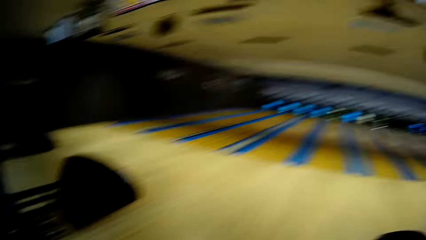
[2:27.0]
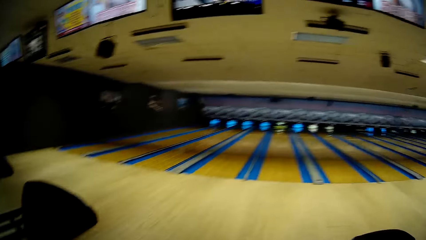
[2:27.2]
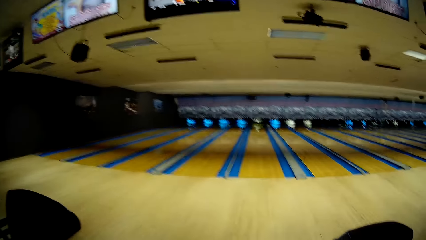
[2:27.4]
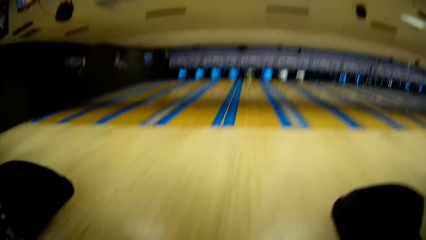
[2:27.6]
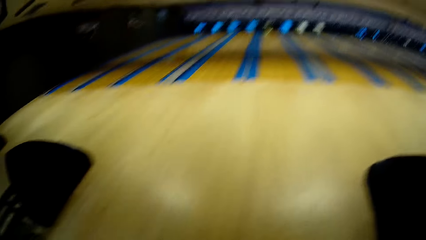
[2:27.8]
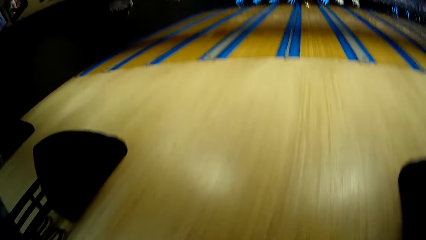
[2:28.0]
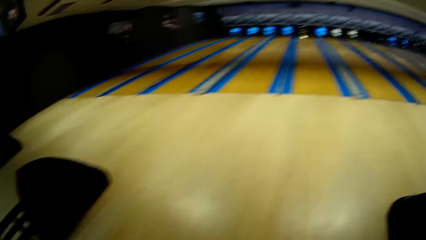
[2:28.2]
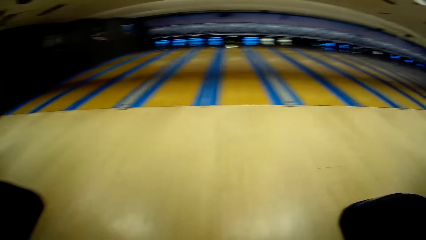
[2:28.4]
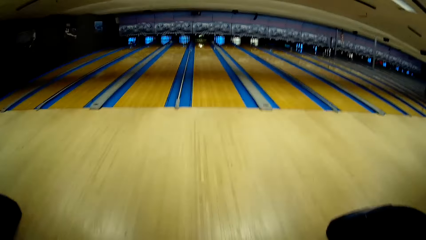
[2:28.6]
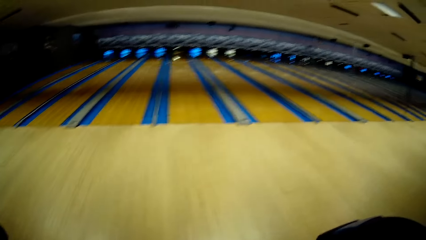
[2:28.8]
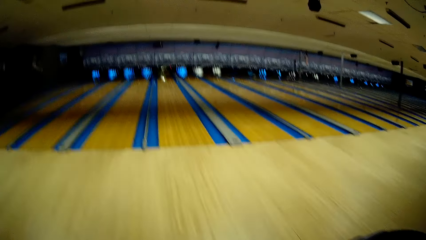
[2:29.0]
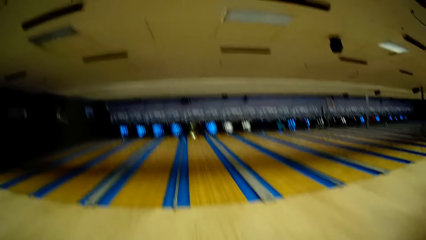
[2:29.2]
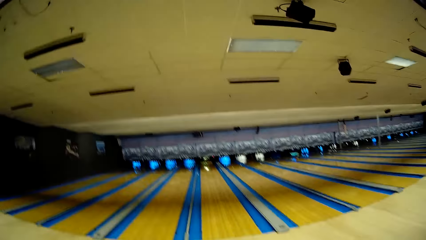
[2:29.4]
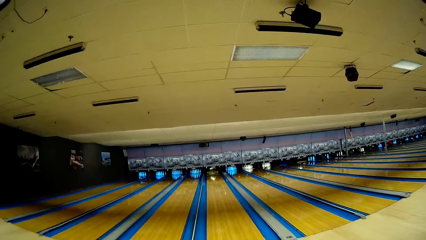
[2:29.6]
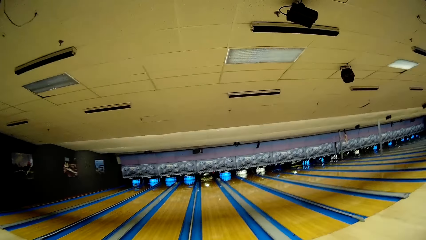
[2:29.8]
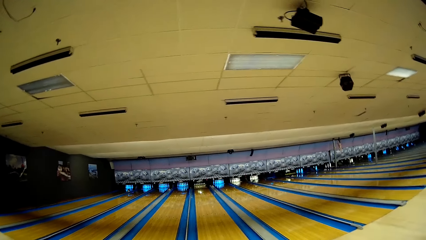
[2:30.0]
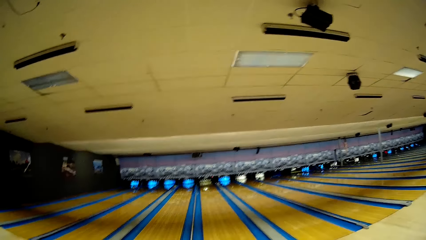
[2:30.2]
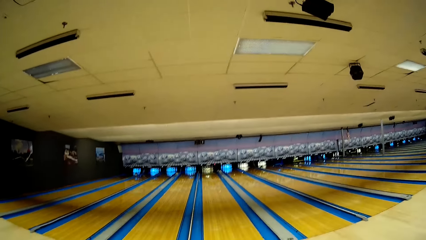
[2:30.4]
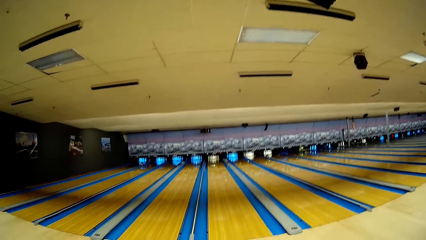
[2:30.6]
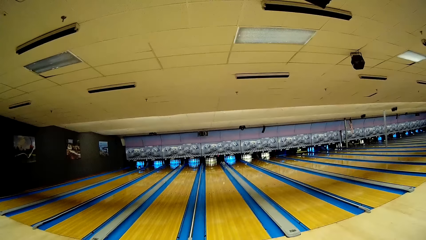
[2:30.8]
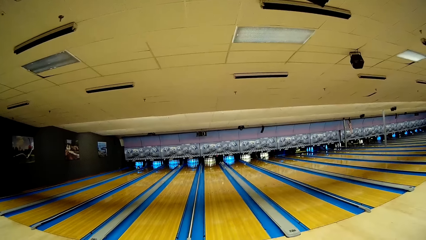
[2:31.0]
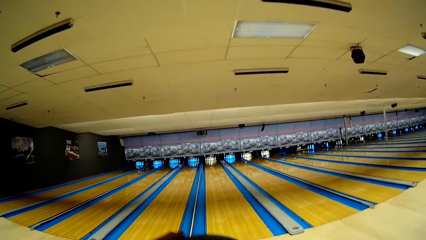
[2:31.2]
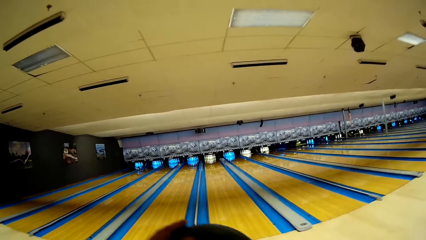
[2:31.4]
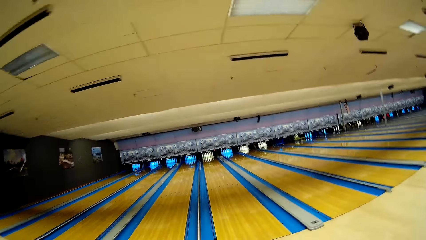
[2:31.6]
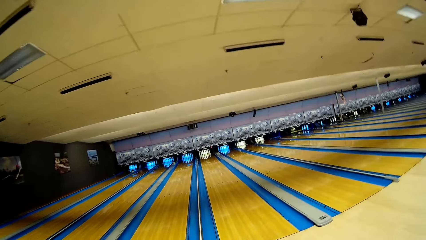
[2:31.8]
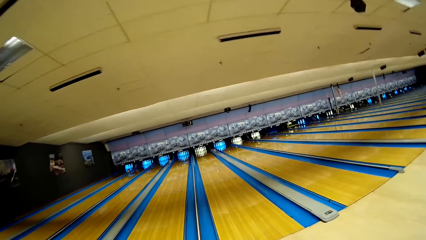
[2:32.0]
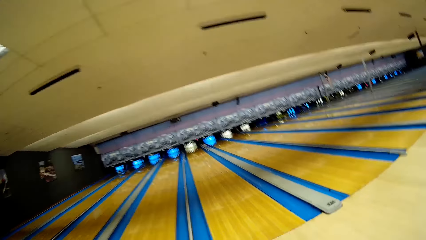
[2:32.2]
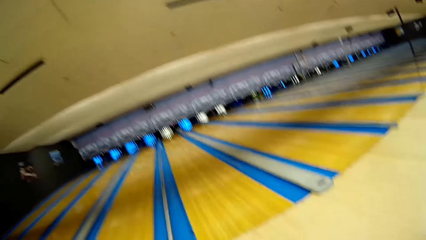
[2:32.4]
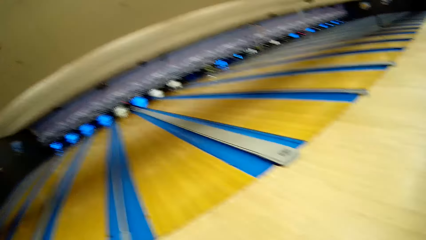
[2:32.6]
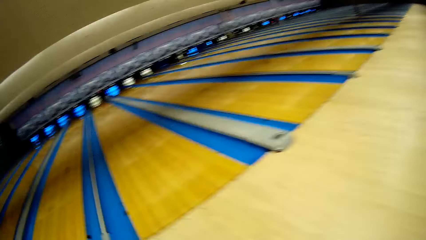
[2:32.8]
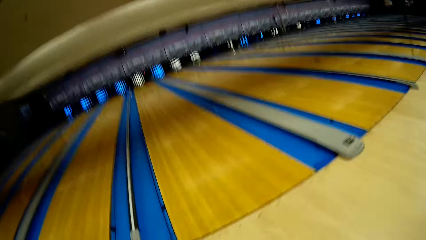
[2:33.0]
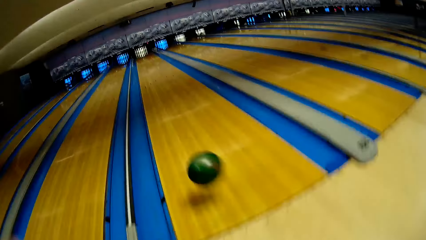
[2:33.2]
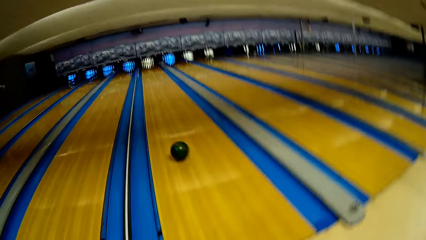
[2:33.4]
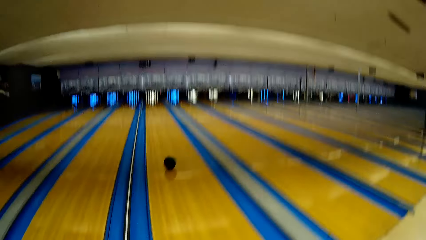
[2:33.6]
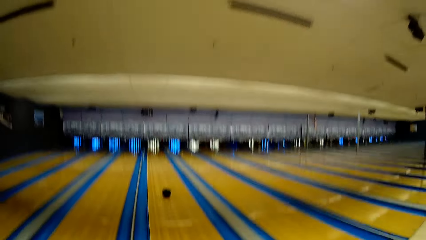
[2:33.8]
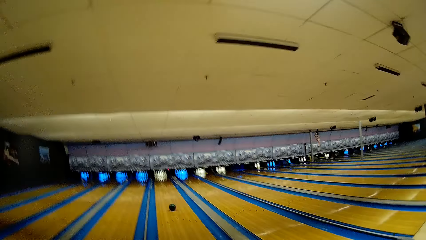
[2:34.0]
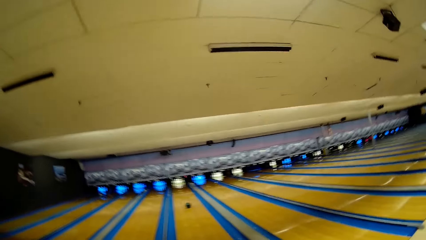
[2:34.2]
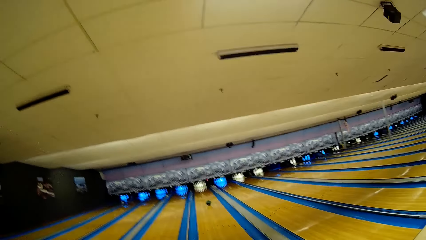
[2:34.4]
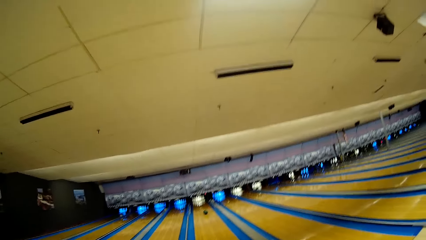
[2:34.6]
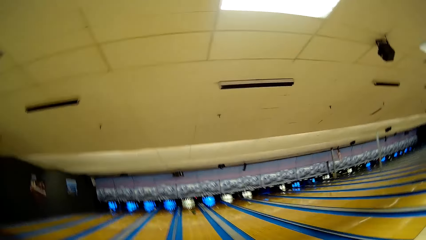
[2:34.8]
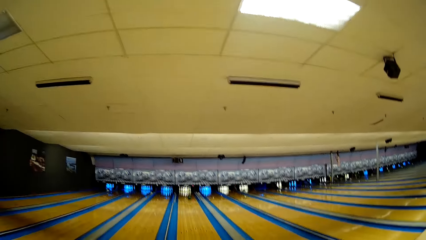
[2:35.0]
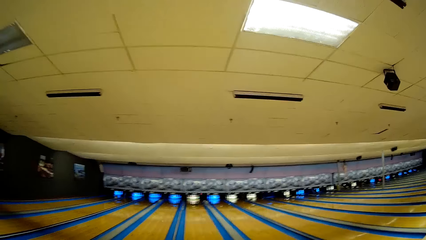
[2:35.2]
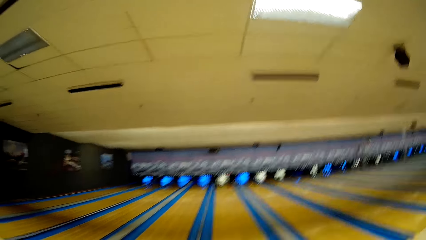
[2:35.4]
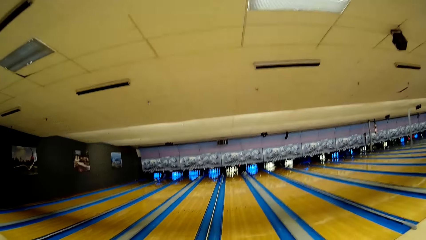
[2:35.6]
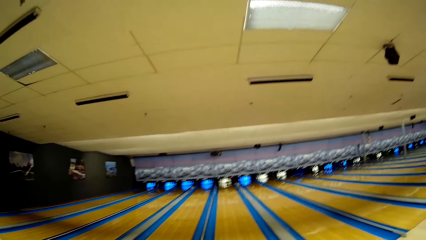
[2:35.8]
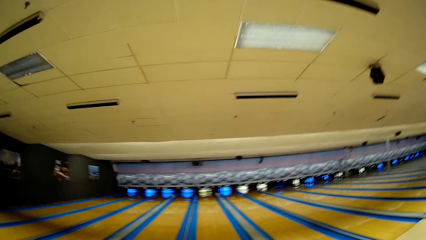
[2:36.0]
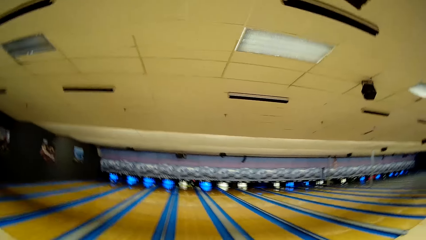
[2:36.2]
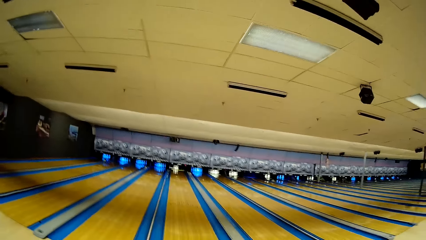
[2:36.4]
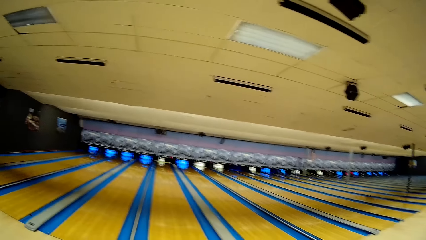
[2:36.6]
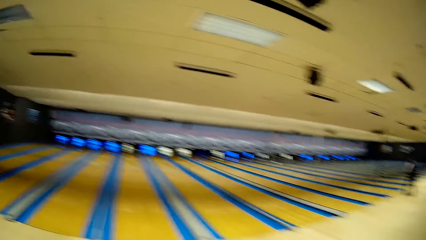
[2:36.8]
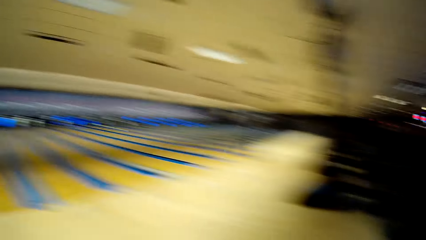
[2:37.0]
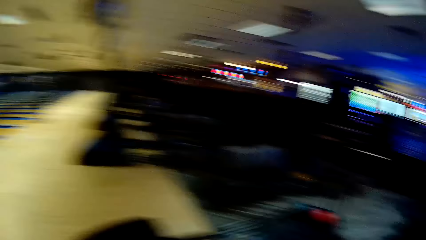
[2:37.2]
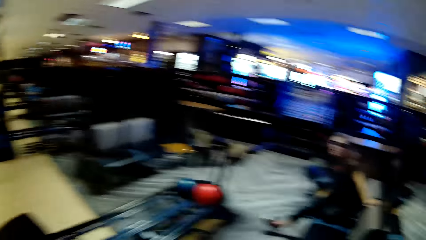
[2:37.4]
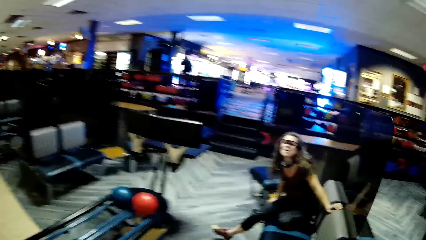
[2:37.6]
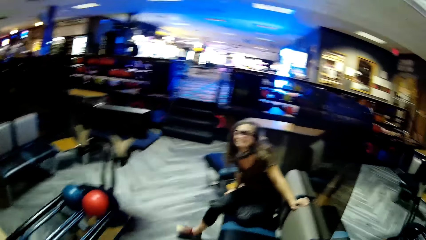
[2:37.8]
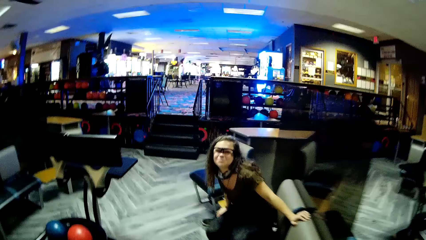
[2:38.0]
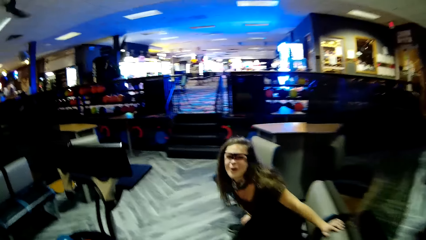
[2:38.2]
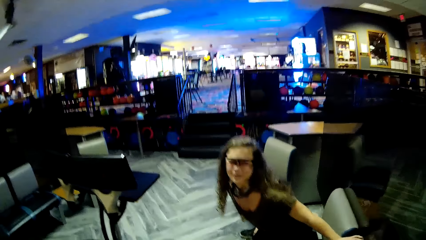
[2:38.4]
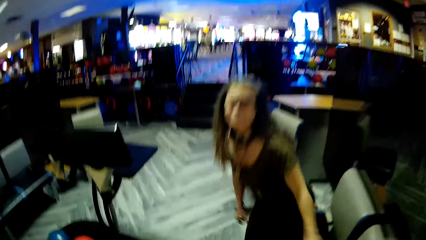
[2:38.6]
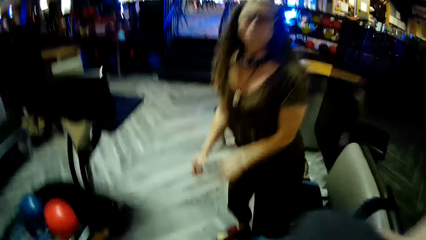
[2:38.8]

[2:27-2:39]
The camera wearer walks on the floor towards the bowling area. They throw the bowling ball towards the pin deck. They turn around and walk towards a woman.

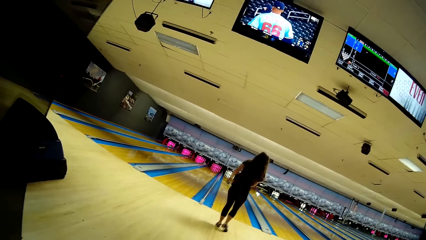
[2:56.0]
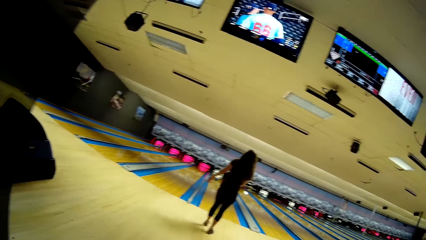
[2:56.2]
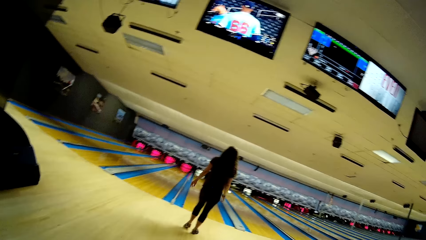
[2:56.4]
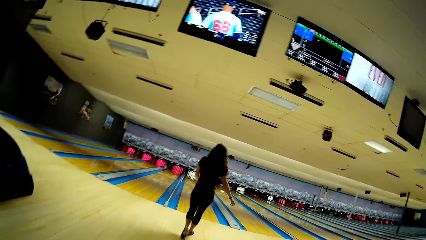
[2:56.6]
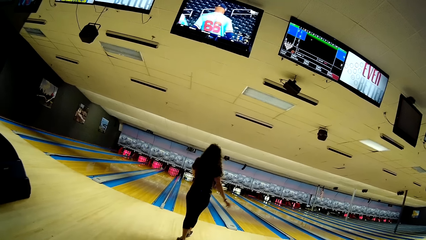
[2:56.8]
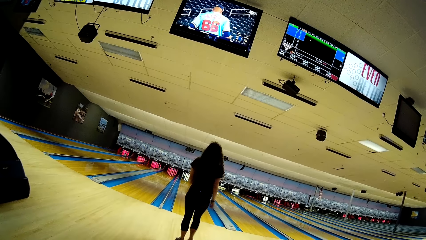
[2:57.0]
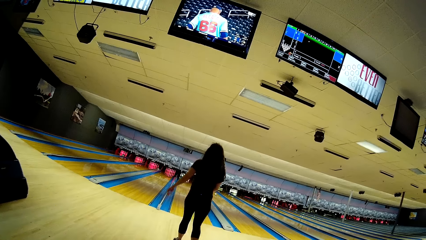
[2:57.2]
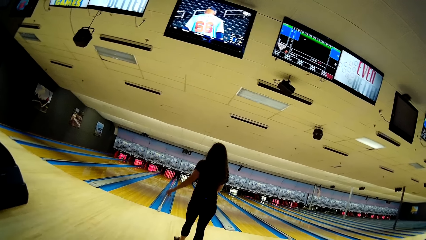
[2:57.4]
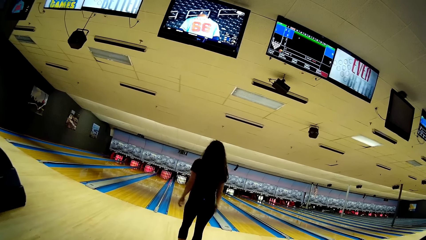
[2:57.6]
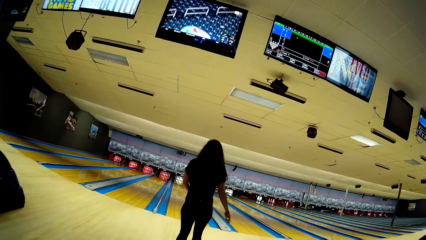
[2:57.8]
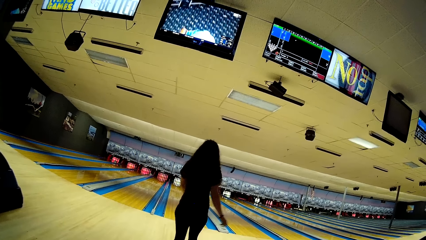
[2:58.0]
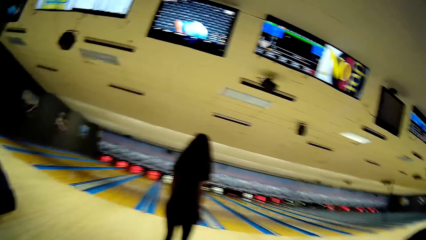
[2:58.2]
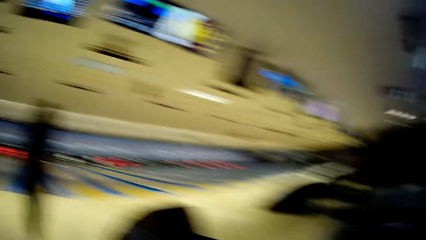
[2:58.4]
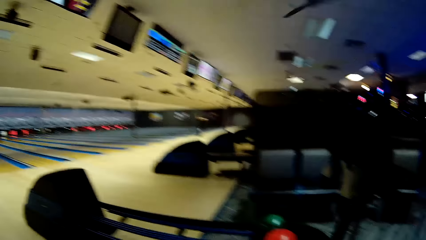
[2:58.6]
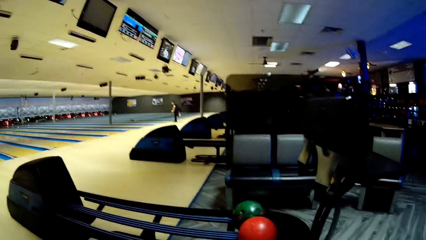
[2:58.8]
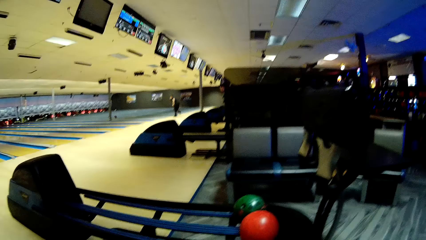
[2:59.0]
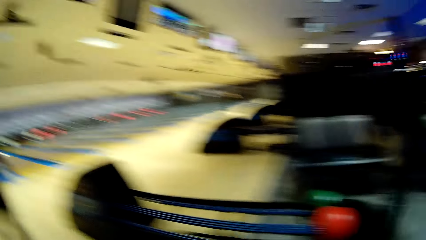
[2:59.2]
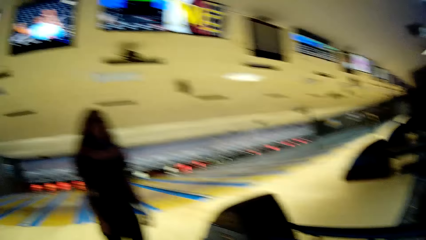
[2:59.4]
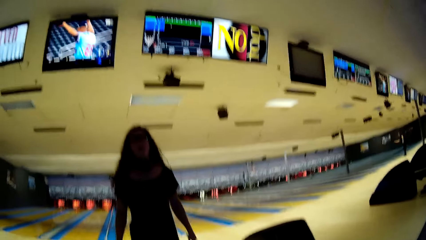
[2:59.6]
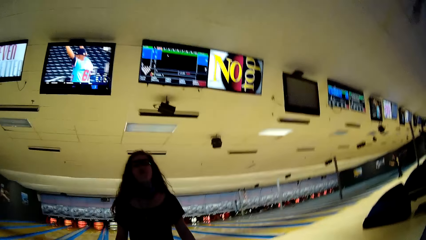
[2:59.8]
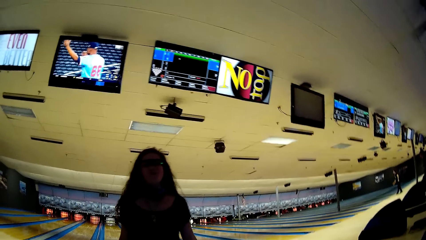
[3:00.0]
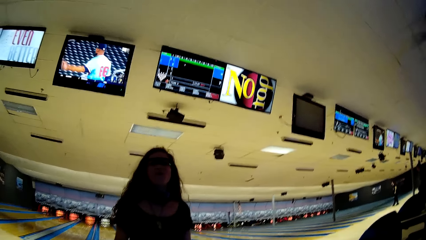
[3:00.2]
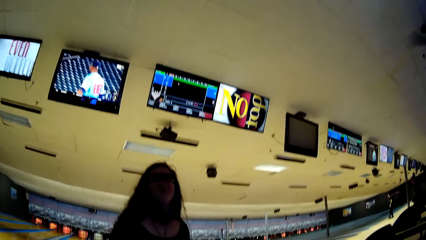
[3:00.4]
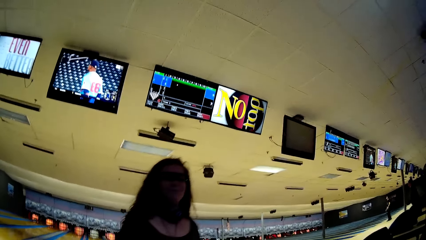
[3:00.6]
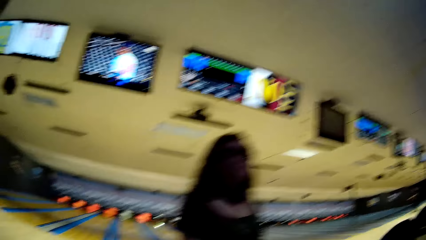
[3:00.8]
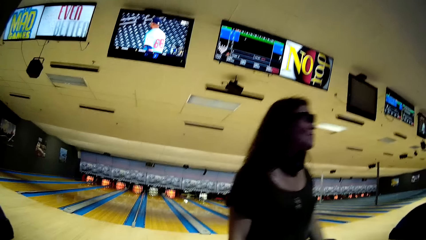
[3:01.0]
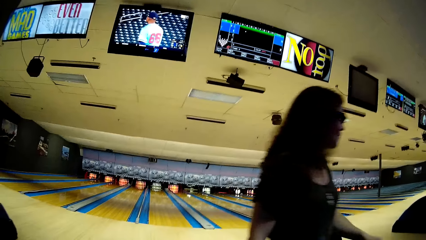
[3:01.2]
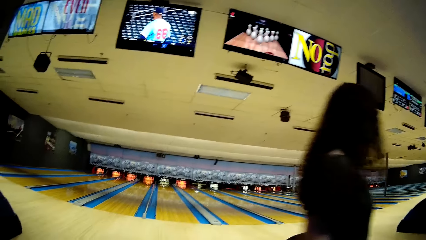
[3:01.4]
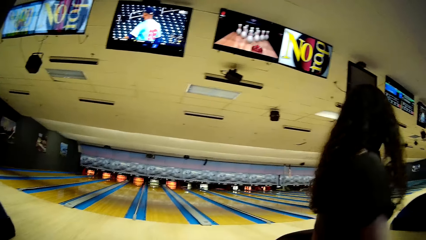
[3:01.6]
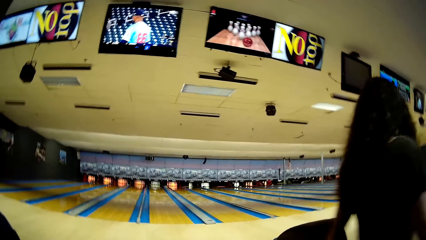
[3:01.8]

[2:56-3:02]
A woman walks backwards towards the camera wearer. The camera wearer looks at the bowling balls.
